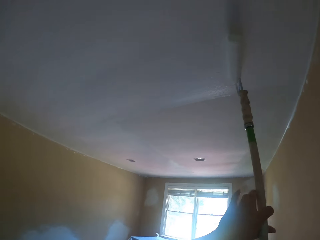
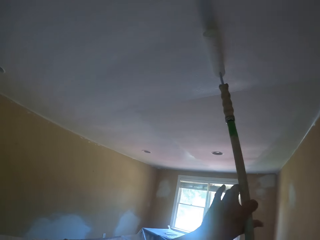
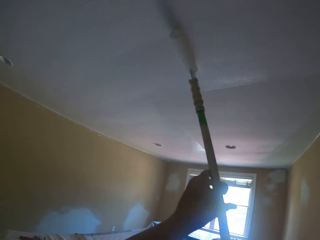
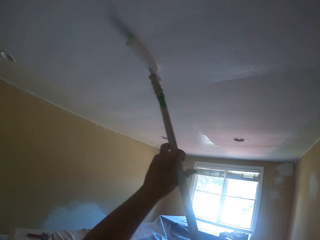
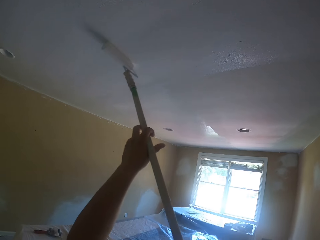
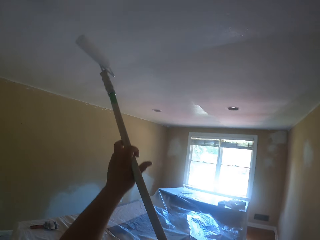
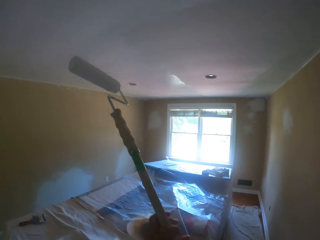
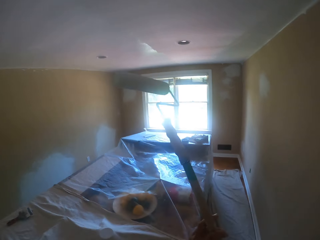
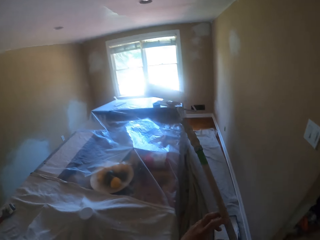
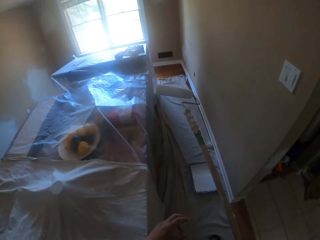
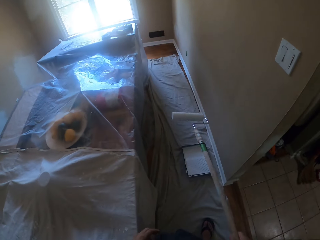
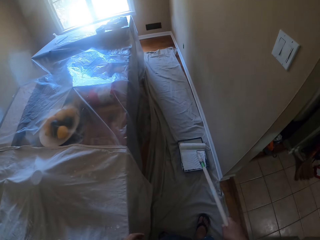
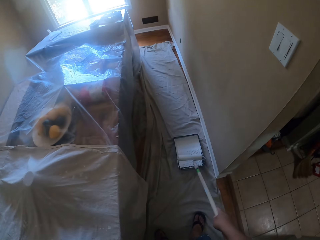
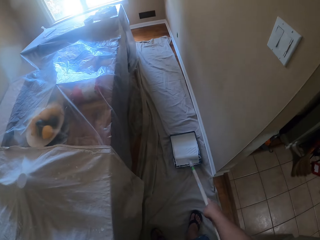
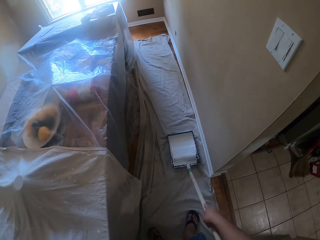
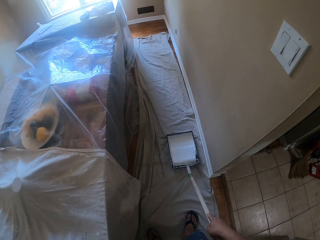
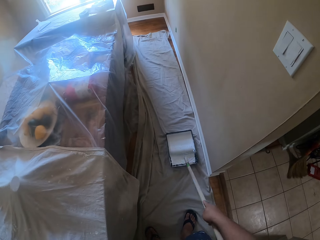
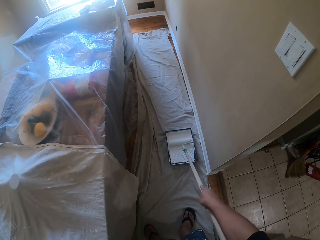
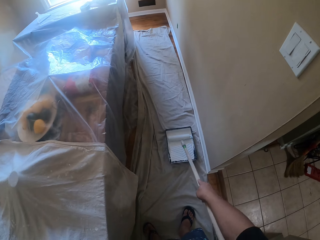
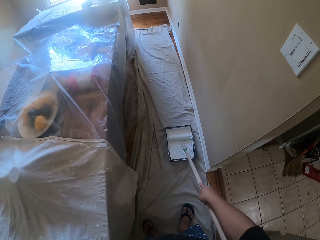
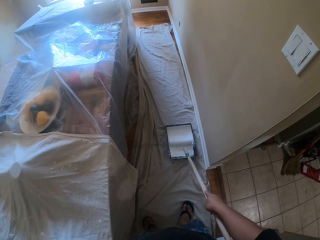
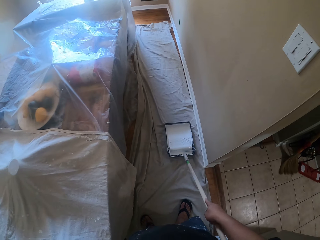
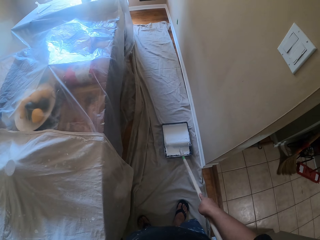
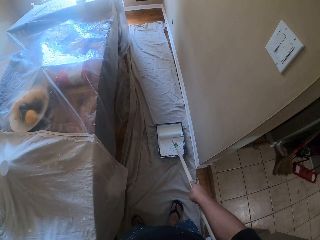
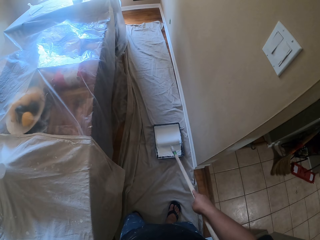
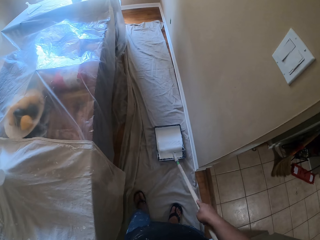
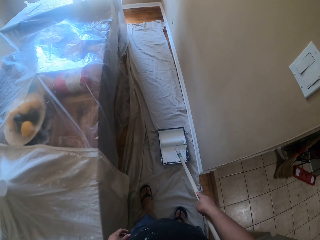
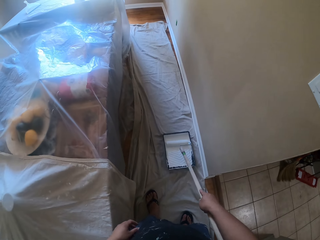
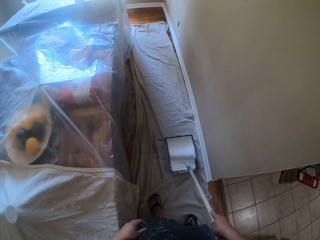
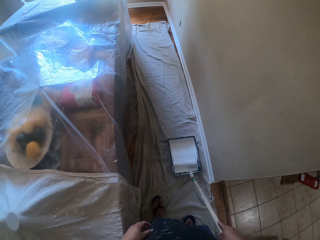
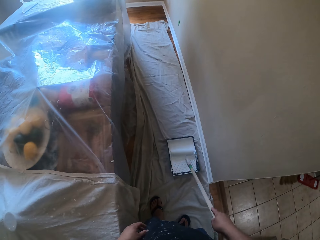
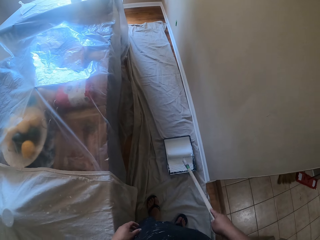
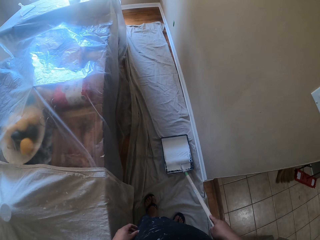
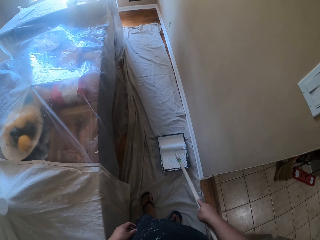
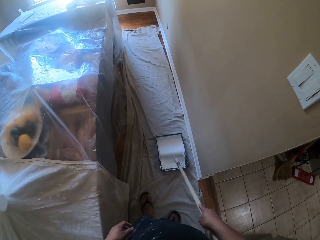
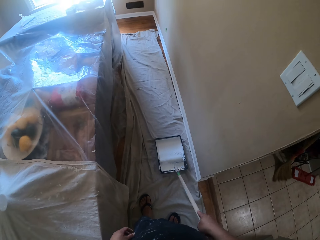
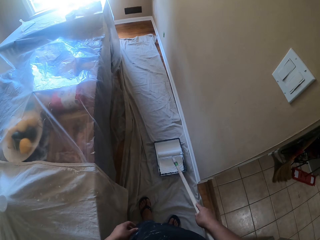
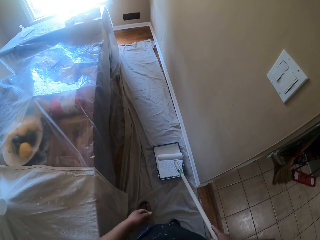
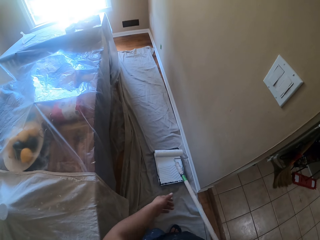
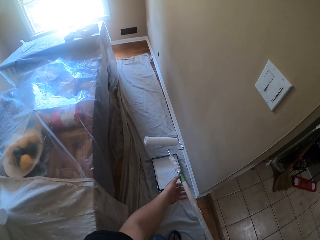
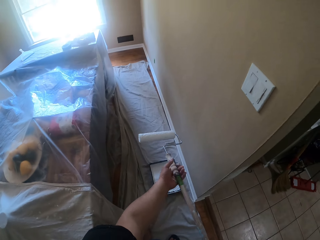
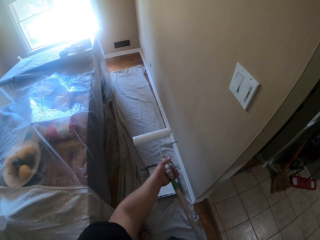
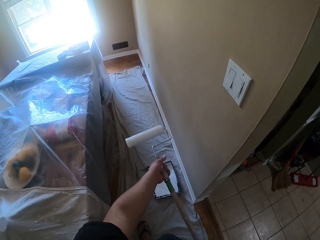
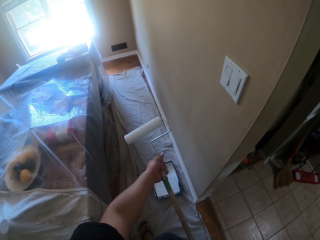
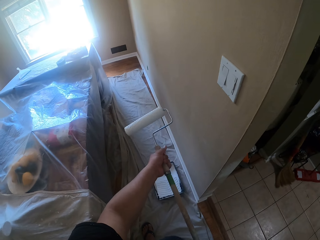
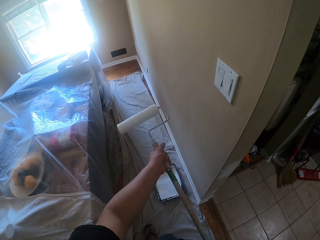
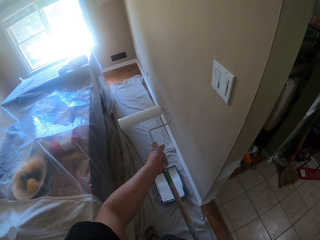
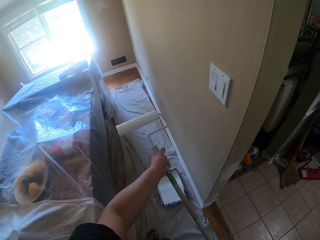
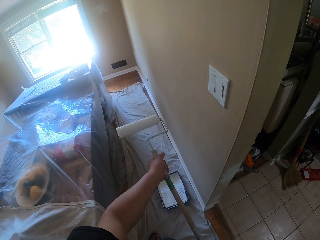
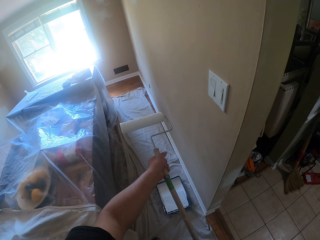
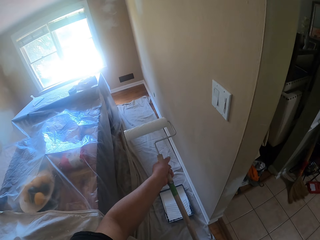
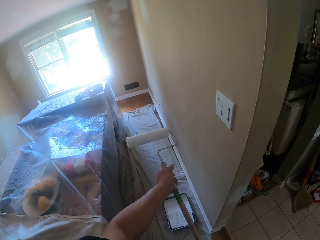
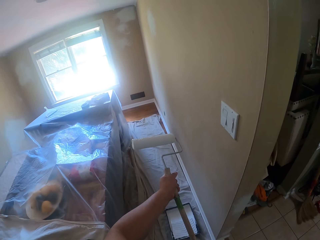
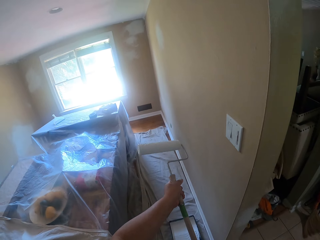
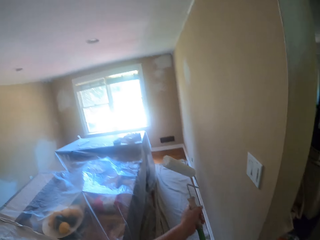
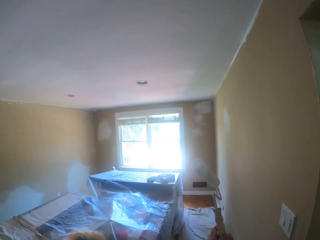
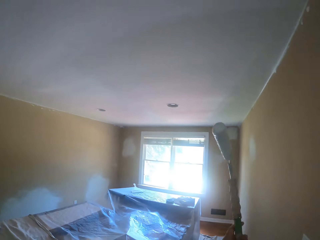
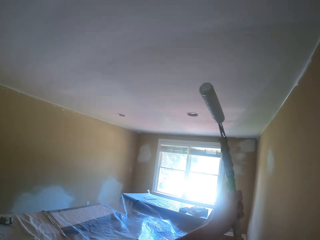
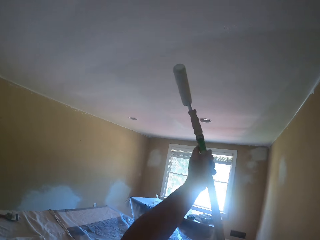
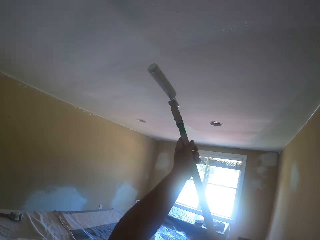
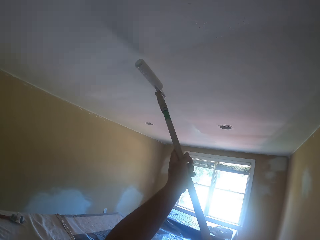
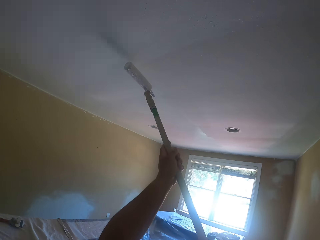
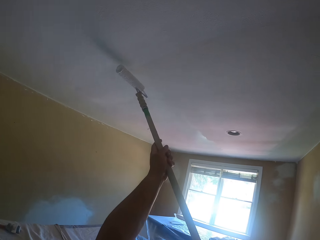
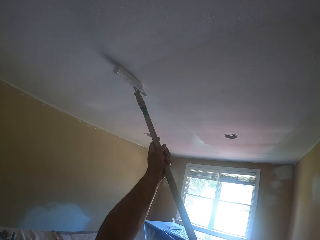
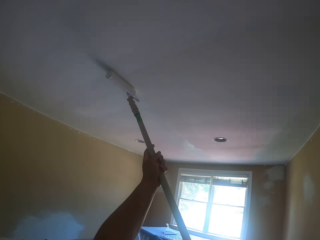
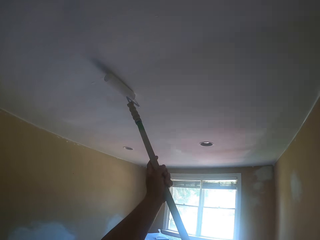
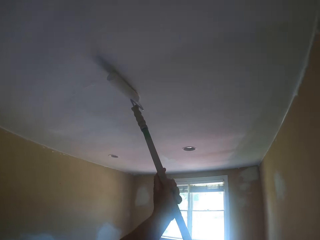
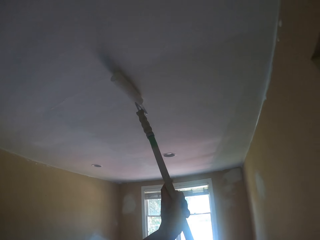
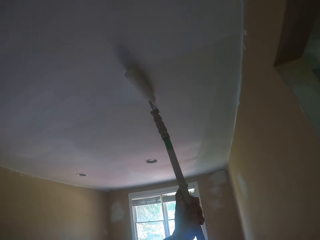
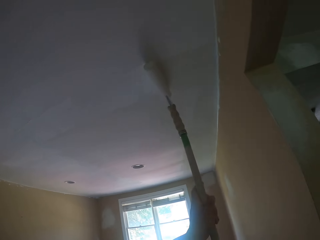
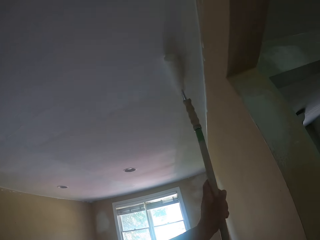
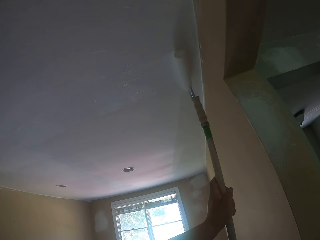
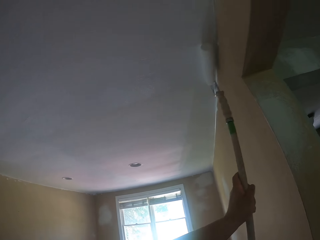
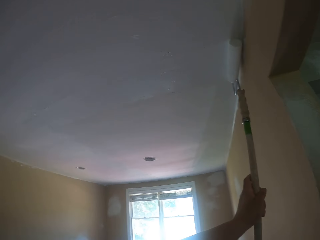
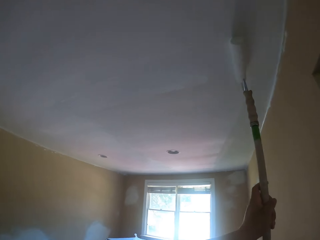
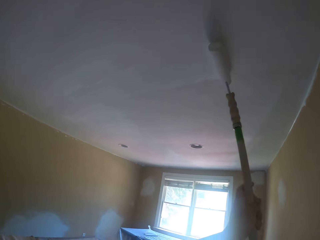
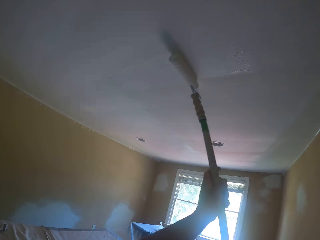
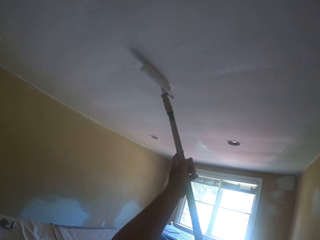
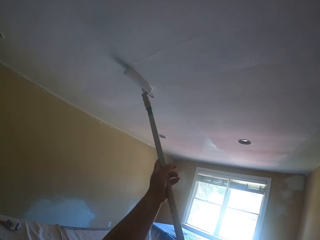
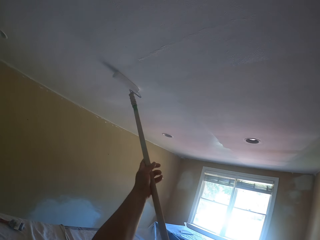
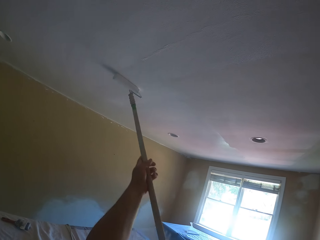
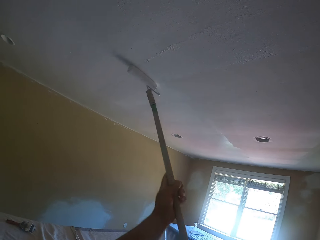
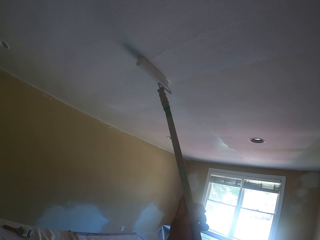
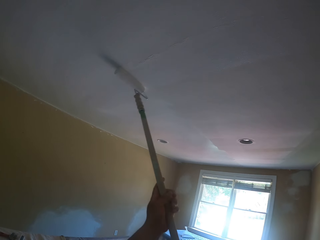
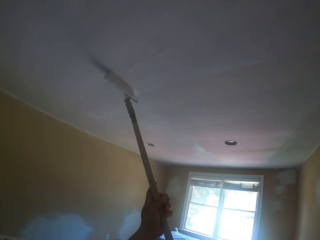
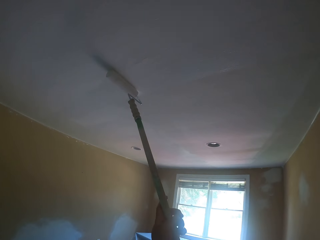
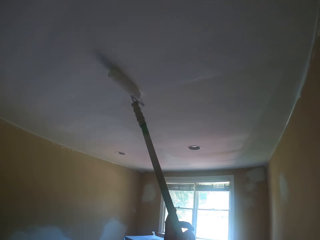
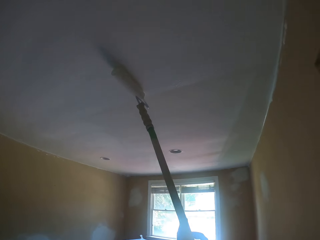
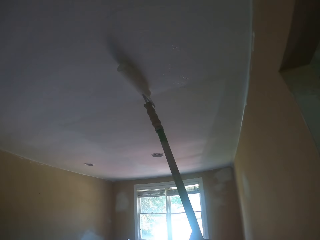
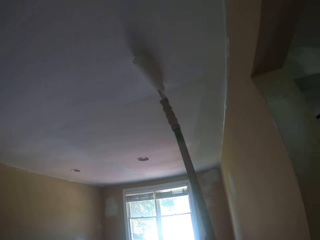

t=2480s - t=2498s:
The camera wearer lets go of the paint roller with the left hand. They scoop paint from the paint tray with the paint roller. They roll the paint roller on the paint tray with paint. They hold the paint roller with both hands and adjust the paint roller. They paint the ceiling of a house with the paint roller.

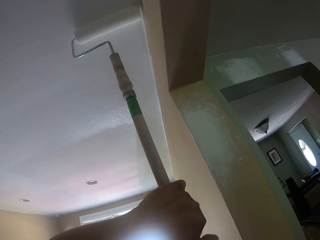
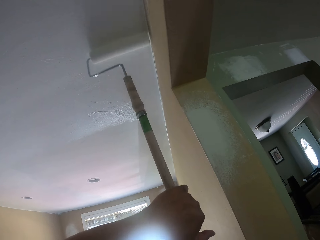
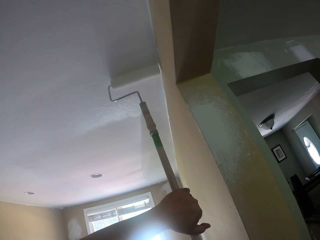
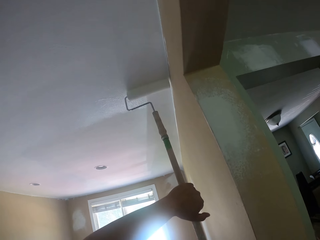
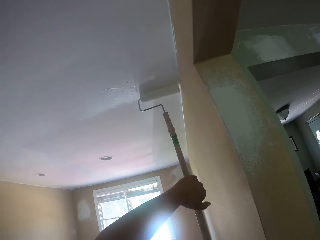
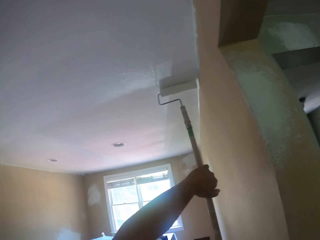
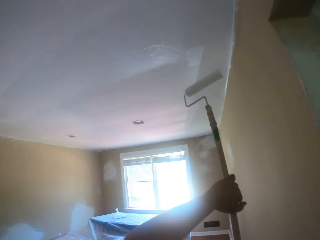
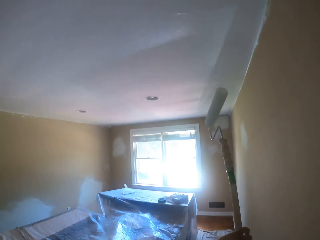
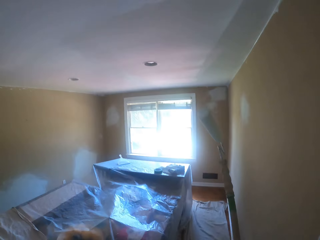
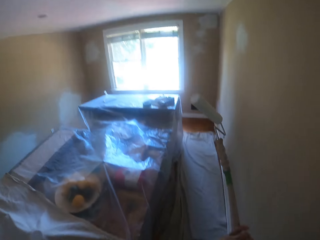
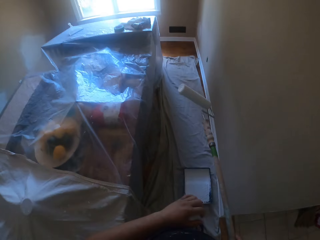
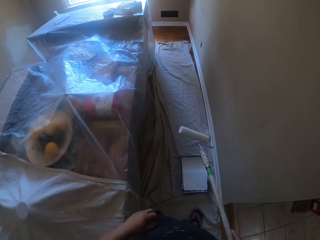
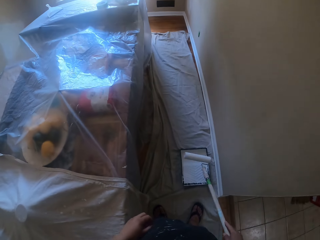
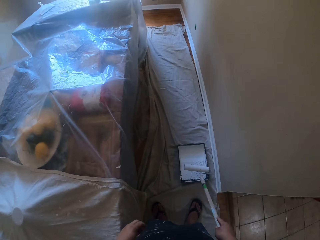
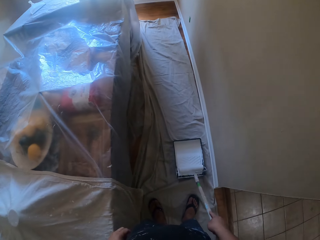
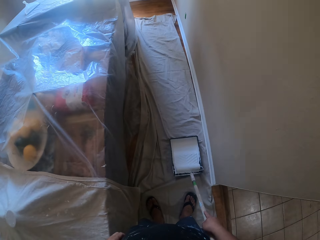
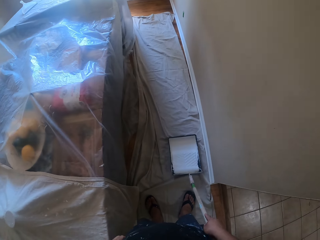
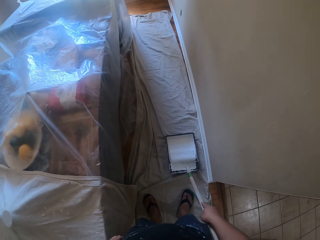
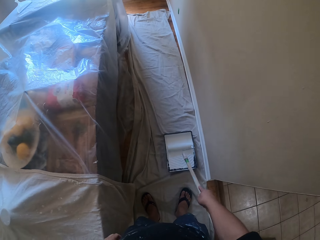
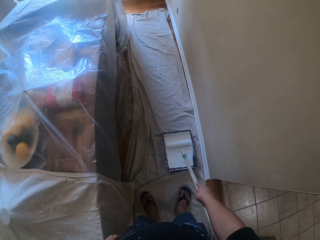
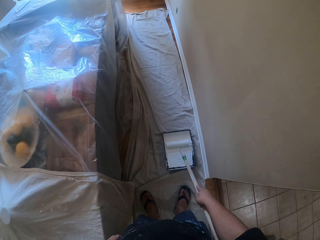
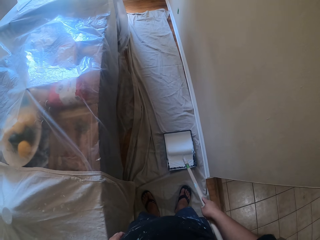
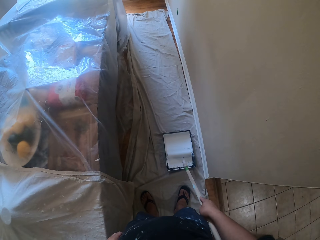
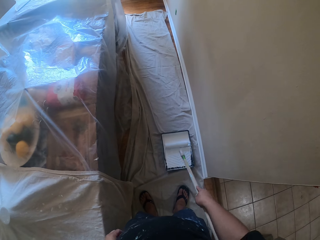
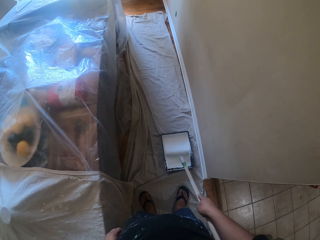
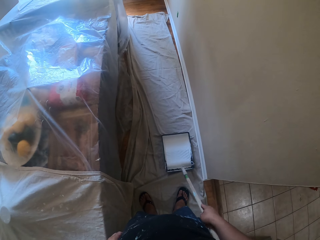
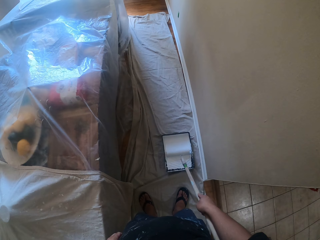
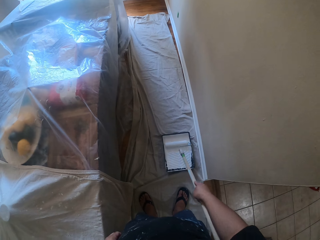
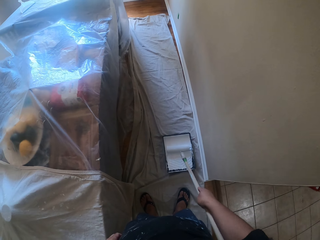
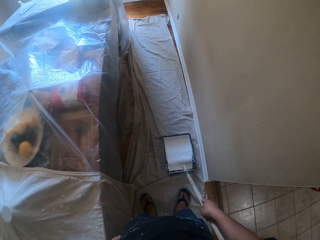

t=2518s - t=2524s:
The camera wearer lets go of the paint roller with the left hand. They scoop paint from the paint tray with the paint roller. They roll the paint roller on the paint tray with paint.
